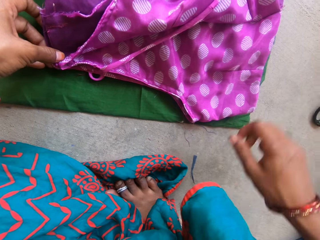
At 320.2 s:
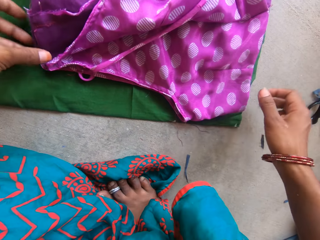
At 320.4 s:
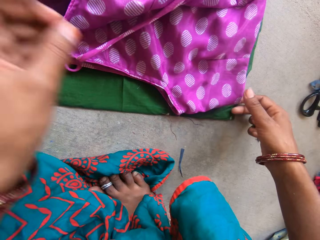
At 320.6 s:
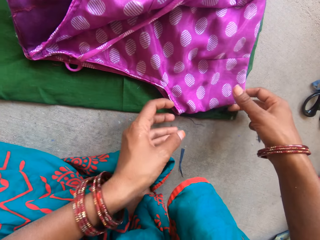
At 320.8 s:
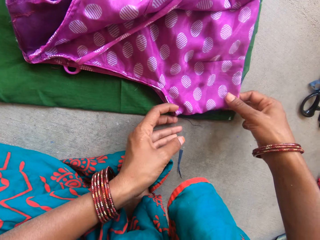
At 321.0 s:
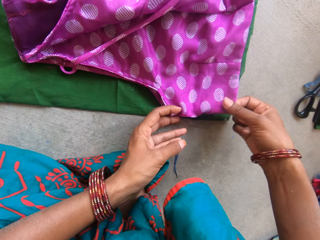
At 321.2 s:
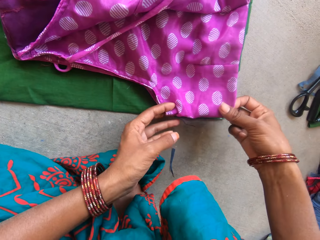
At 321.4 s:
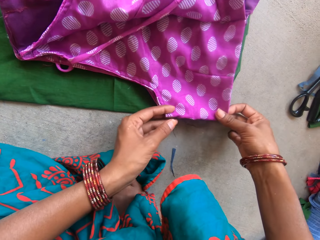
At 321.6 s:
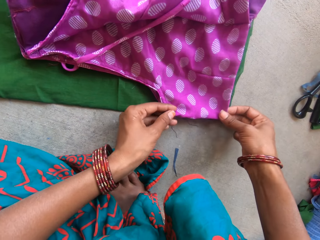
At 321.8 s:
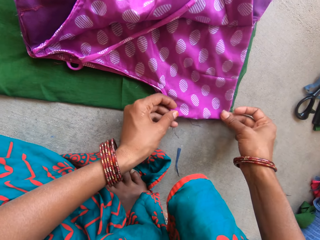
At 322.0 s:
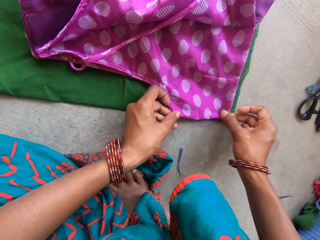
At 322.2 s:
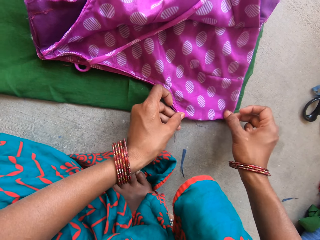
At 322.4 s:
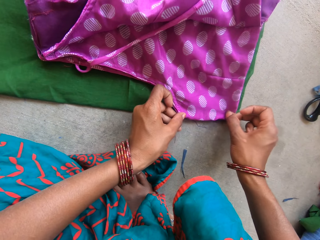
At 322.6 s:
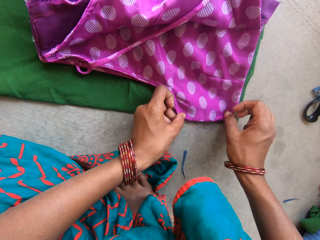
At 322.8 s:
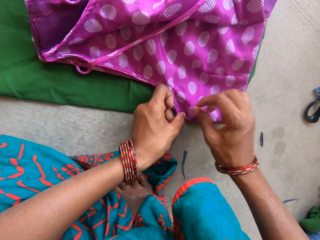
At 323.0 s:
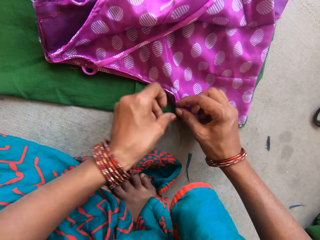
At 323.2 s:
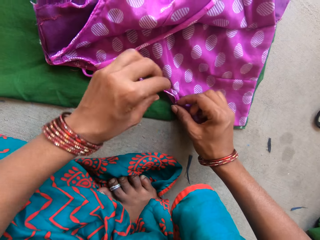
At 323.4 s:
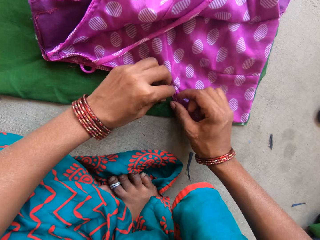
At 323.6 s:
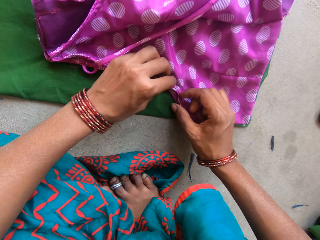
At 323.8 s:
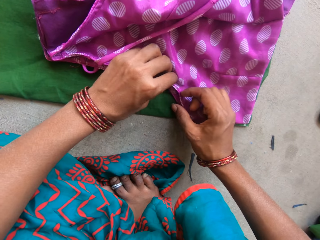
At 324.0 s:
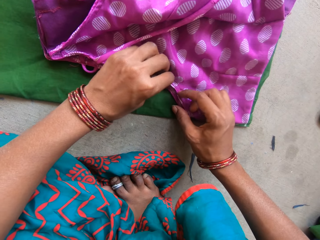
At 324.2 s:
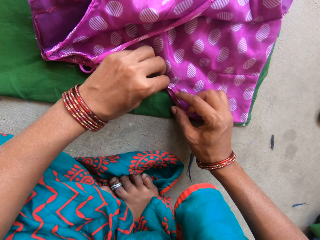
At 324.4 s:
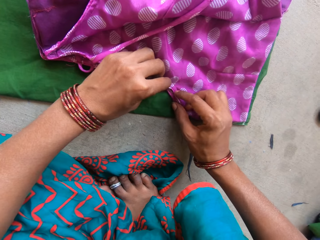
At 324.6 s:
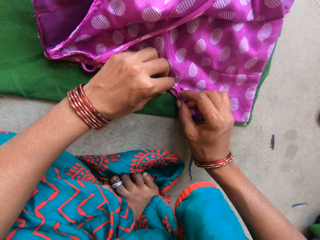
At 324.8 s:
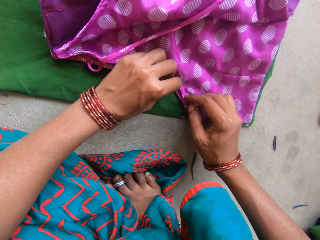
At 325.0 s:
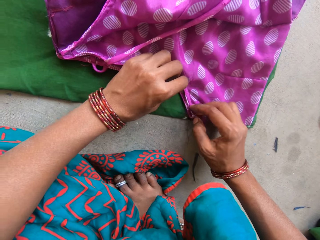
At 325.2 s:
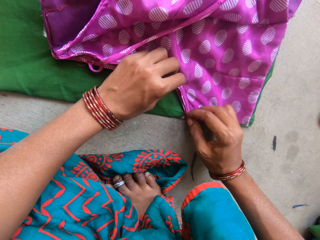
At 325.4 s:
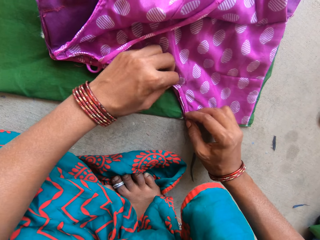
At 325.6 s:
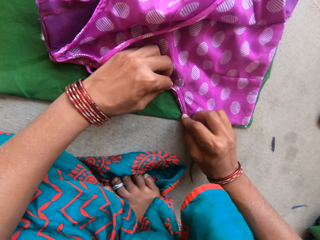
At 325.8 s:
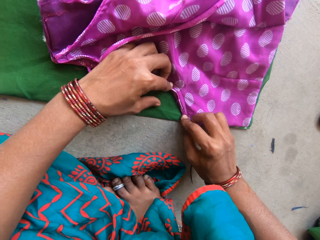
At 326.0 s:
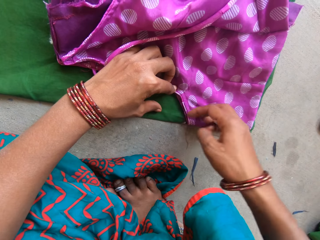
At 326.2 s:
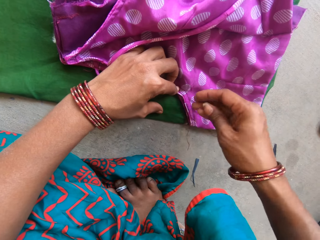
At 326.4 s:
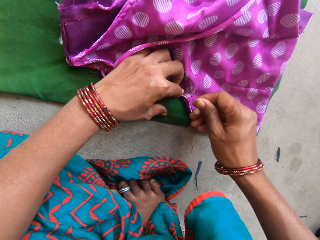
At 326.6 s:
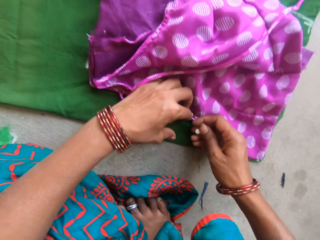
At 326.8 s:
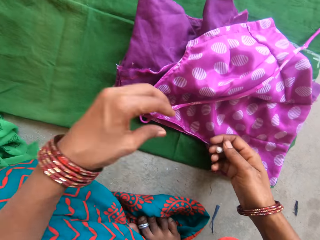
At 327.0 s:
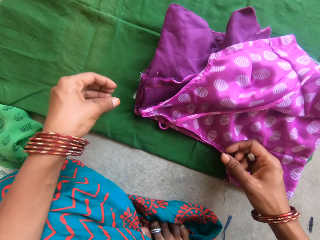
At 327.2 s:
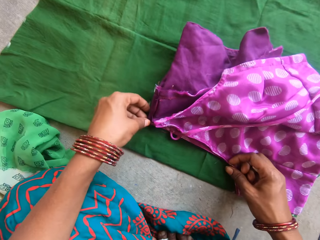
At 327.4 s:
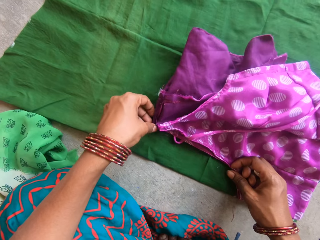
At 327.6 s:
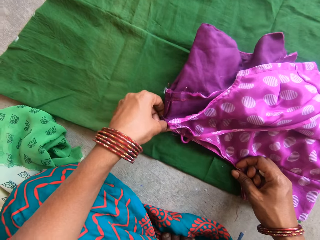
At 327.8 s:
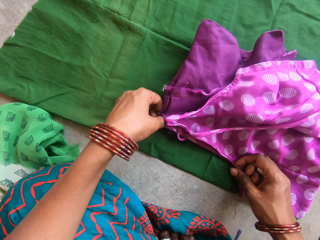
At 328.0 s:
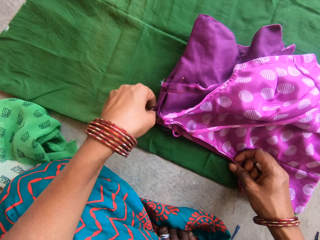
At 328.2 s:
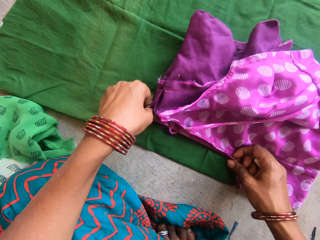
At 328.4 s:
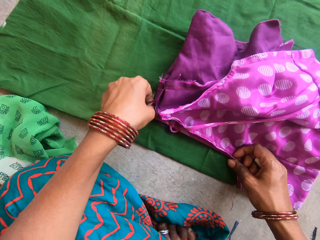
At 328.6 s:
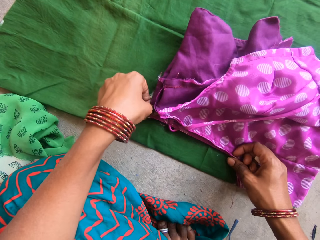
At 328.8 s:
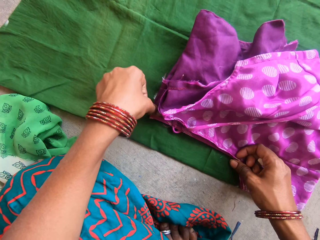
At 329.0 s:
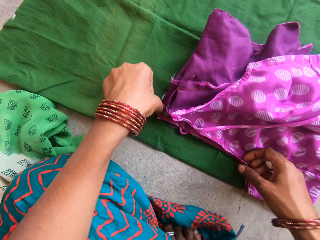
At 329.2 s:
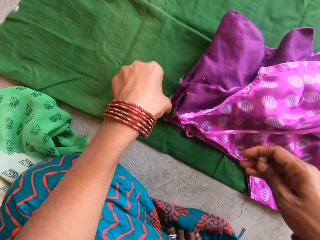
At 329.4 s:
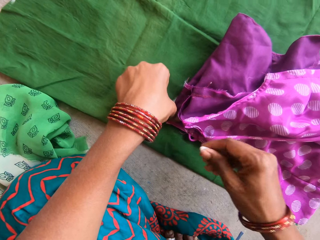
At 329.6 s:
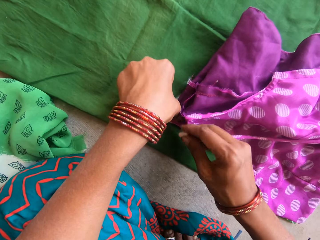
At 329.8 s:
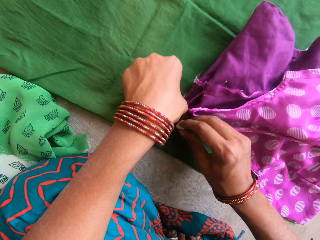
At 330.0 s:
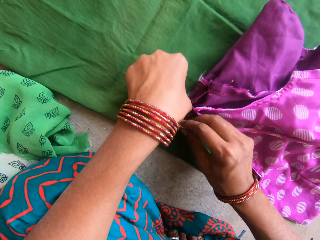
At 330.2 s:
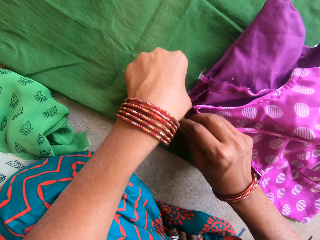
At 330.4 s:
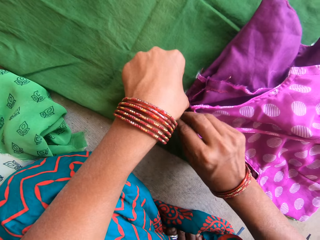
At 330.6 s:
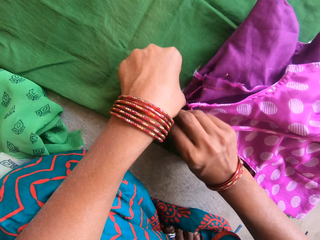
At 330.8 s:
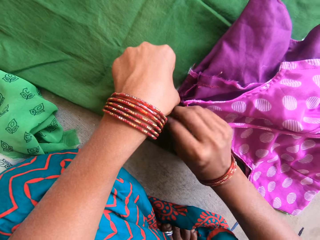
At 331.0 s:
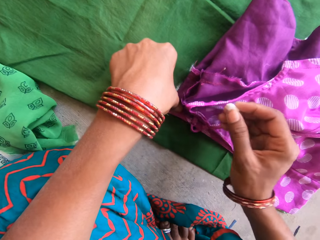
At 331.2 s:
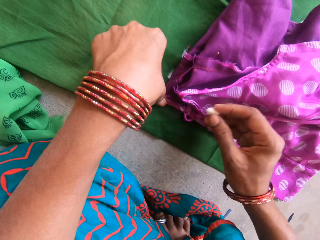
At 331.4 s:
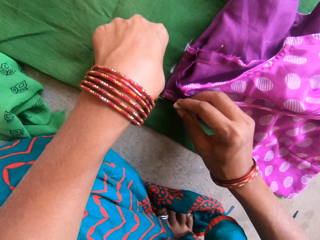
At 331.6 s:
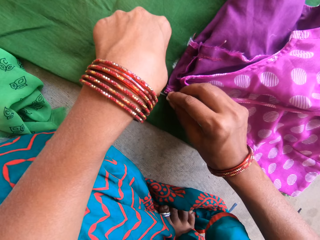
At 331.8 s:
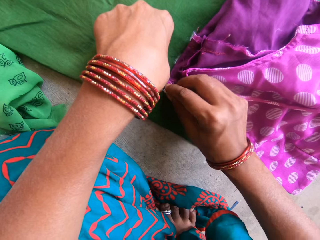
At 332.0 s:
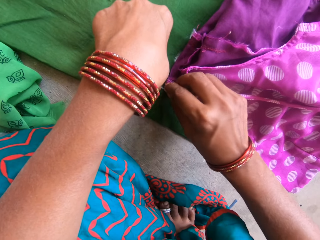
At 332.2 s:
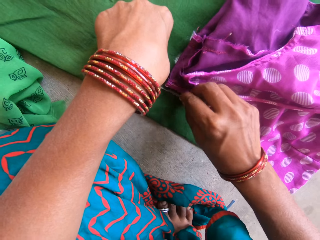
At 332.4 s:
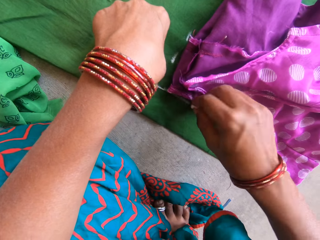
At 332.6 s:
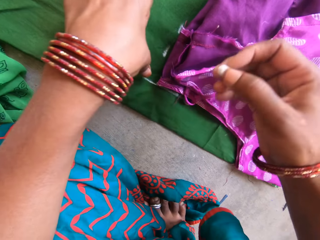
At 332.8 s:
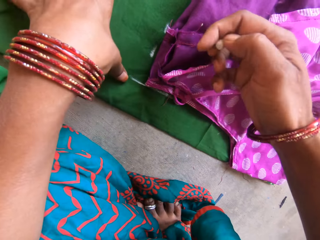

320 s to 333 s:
The camera wearer straightens the smaller piece of cloth with both hands. They mark on the green cloth. They measure the cloth with the smaller piece of cloth and chalk with both hands.

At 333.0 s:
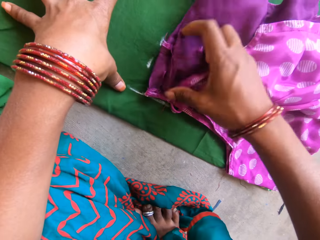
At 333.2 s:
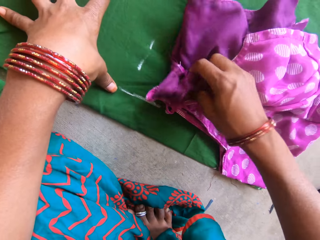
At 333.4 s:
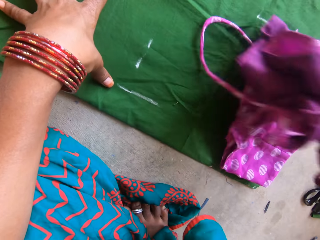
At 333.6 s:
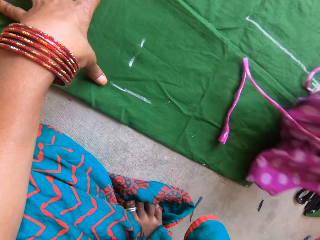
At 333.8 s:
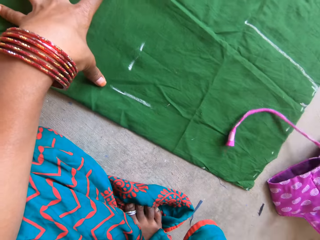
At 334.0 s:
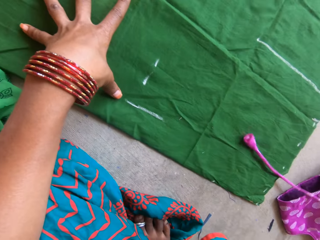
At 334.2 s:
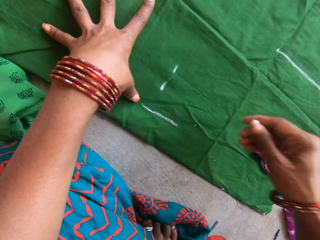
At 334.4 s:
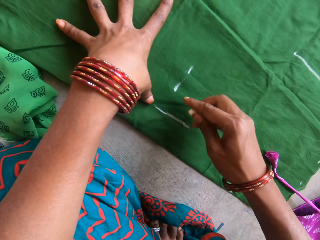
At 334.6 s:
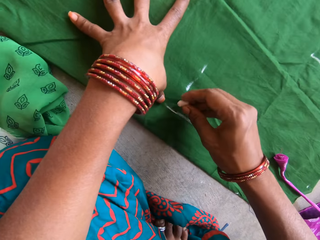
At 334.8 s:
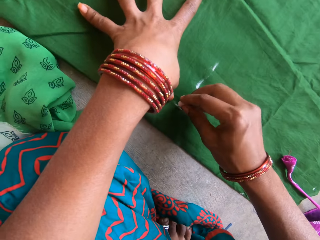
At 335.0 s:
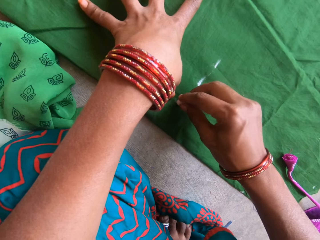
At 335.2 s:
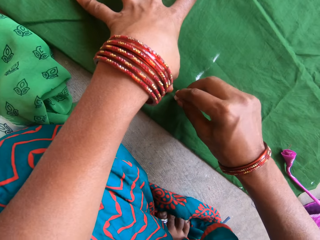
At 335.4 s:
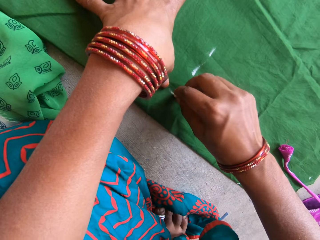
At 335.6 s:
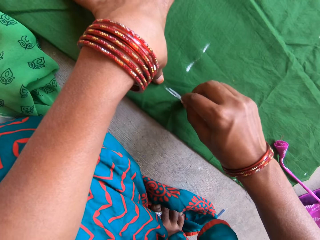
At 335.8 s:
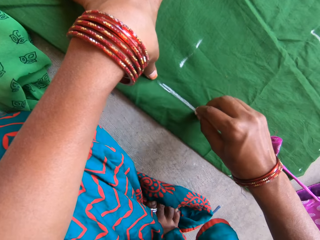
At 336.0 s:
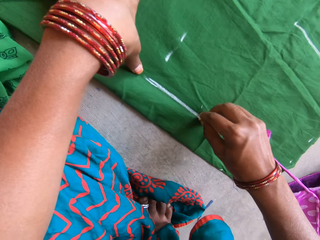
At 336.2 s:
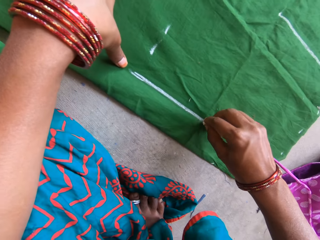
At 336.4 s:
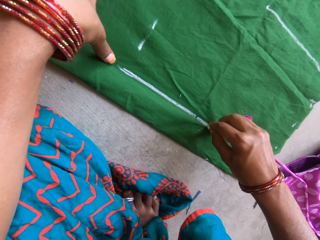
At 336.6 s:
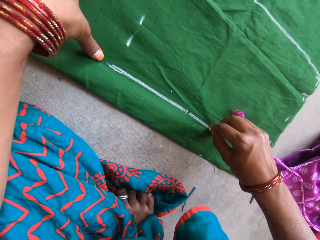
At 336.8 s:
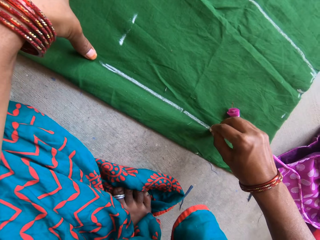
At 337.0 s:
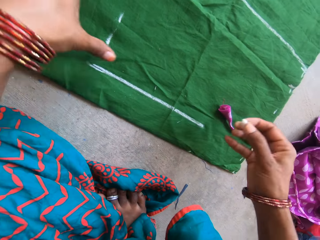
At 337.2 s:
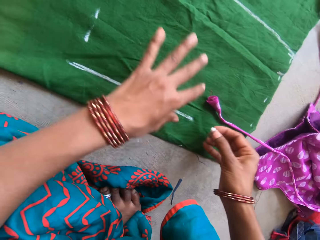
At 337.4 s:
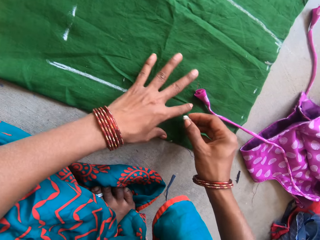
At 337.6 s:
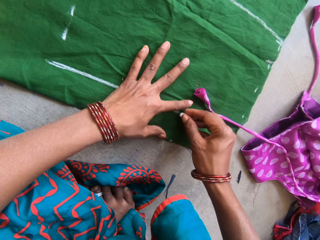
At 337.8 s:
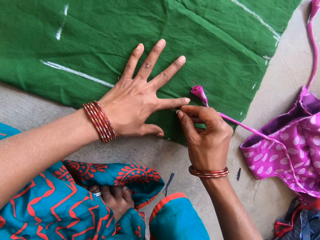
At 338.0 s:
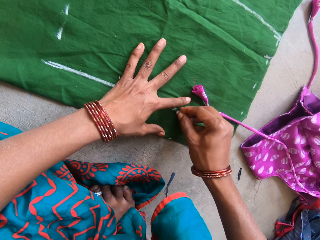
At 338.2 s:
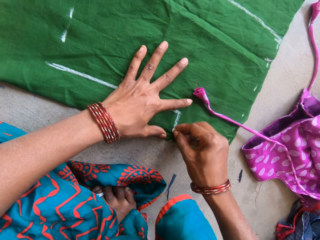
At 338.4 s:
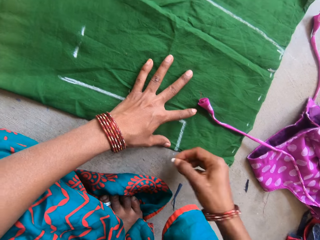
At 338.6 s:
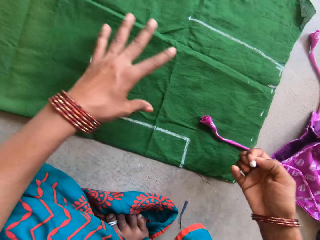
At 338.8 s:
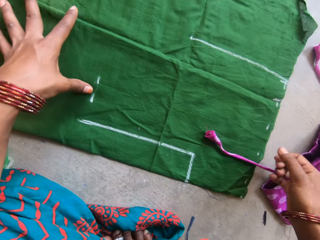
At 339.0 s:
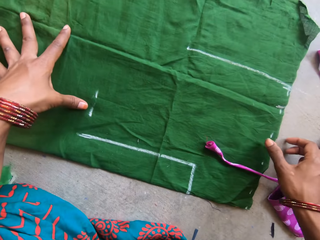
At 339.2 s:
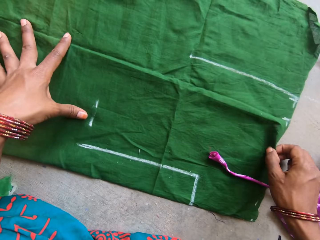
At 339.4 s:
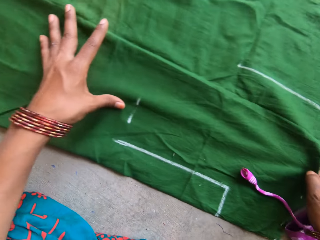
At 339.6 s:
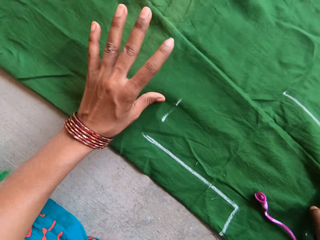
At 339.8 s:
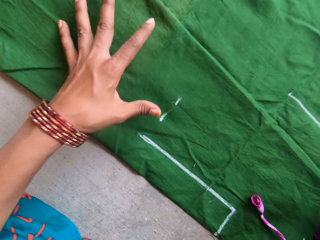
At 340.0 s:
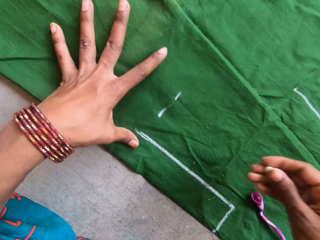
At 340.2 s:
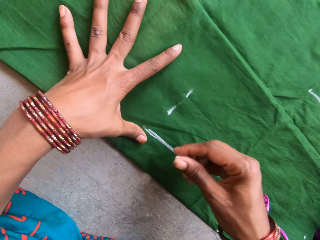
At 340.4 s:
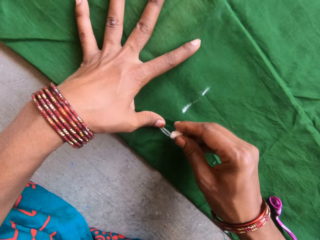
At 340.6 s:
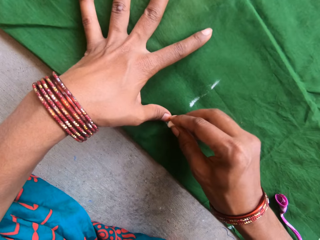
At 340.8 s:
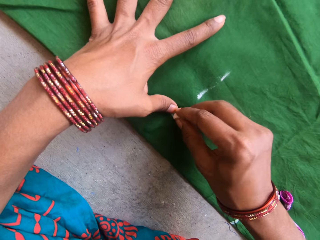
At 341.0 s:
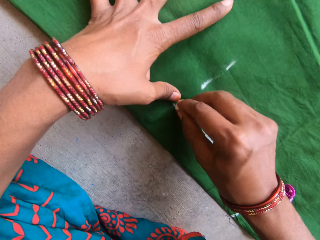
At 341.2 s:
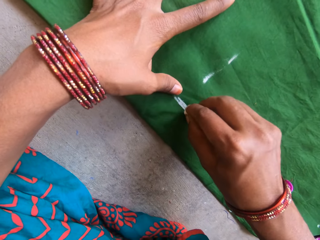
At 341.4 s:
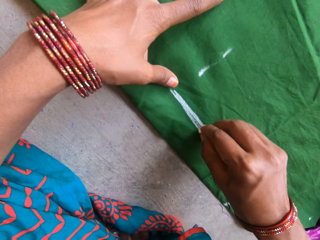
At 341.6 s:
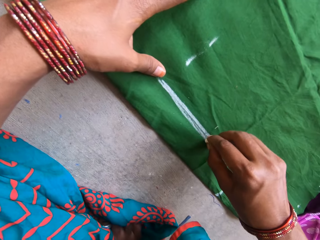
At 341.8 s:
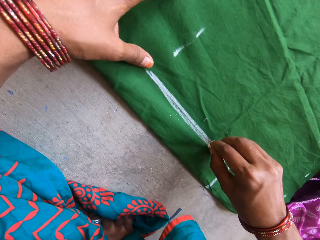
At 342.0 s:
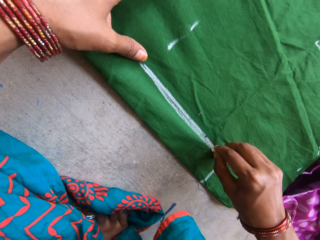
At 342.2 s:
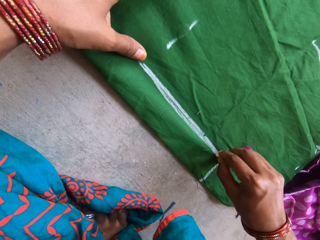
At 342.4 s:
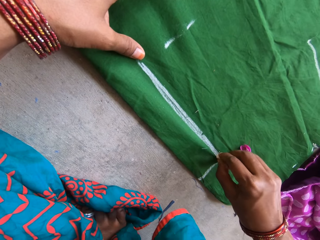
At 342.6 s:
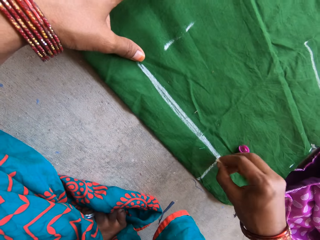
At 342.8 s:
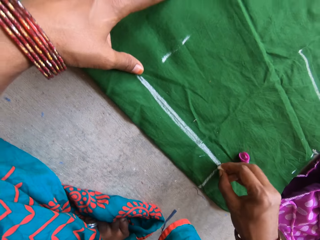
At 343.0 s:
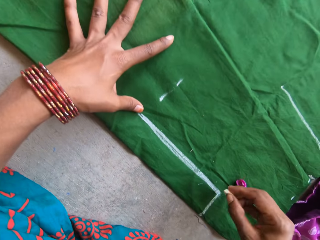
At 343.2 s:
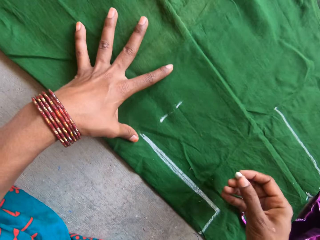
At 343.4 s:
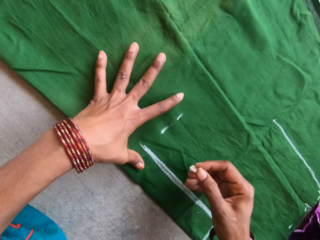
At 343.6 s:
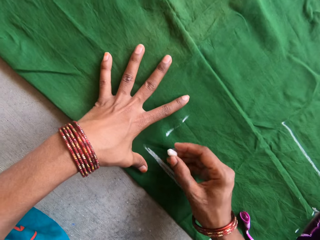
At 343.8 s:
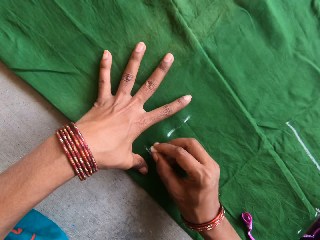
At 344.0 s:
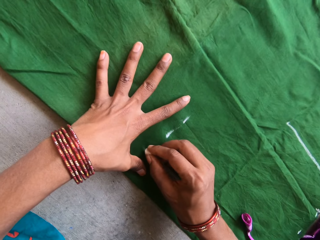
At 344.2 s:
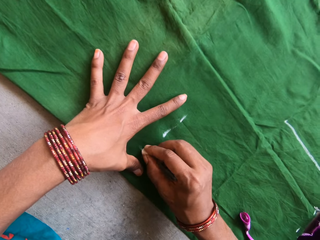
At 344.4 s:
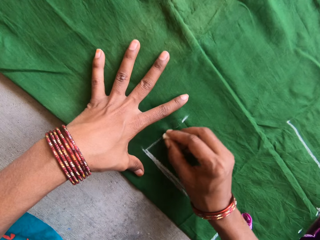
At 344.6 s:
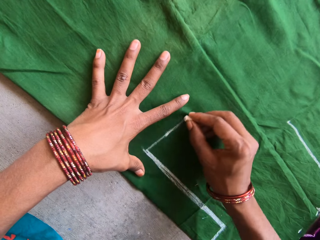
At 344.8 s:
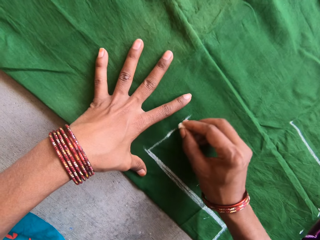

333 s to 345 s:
The camera wearer removes the purple cloth. They measure the piece of cloth with chalk with both hands. They draw a line on the green cloth. They pull the green cloth and draw a line on the green cloth.
